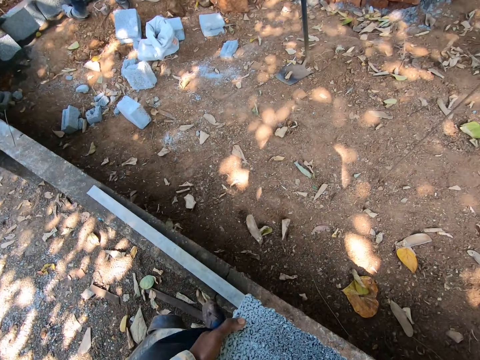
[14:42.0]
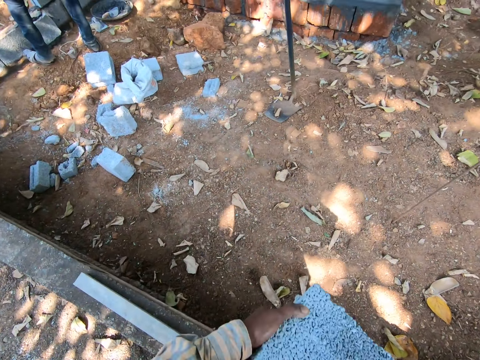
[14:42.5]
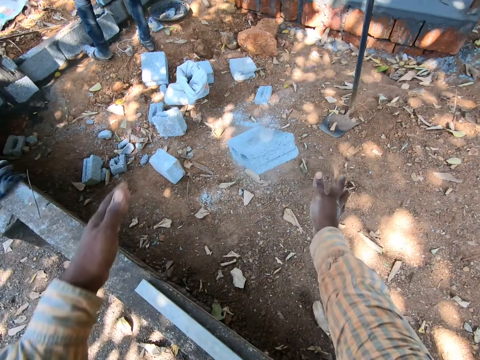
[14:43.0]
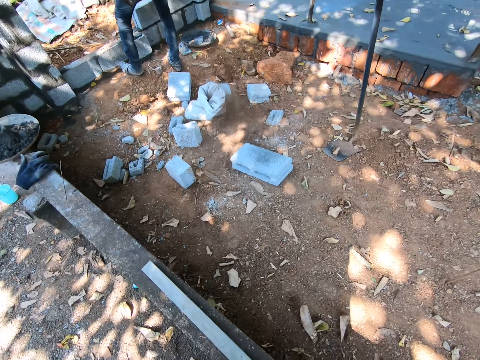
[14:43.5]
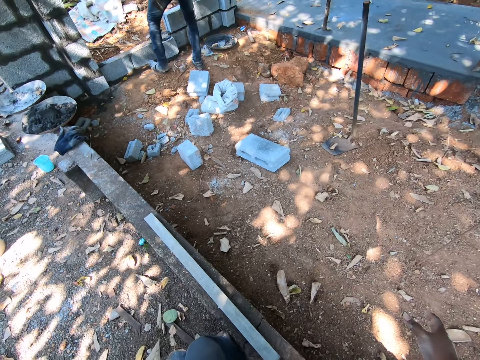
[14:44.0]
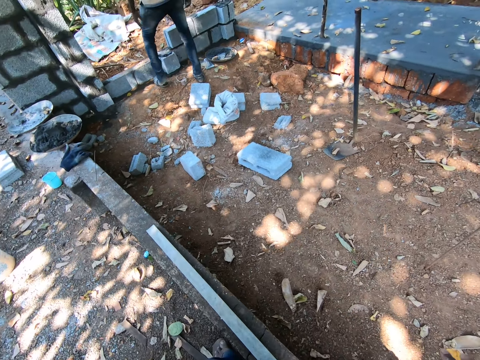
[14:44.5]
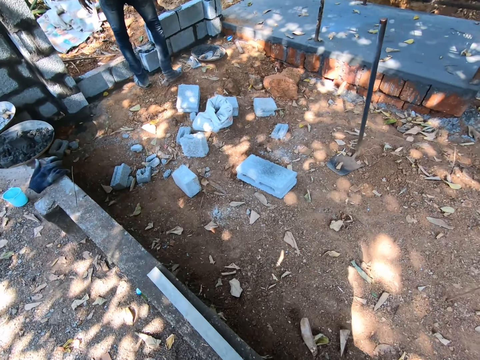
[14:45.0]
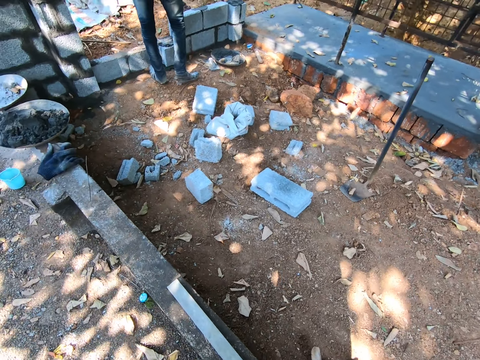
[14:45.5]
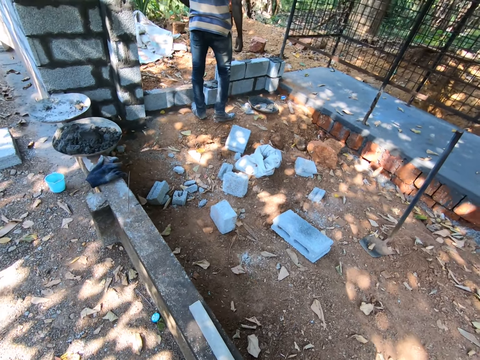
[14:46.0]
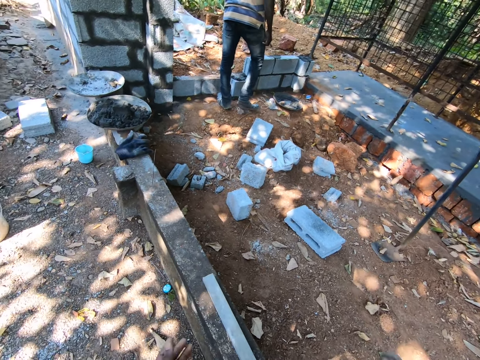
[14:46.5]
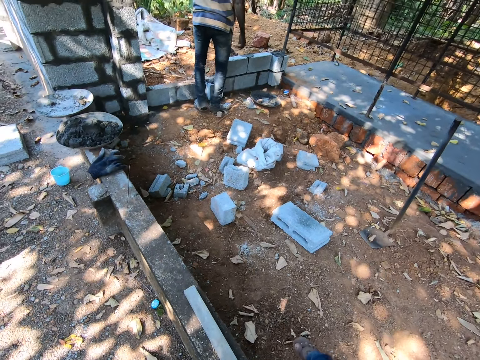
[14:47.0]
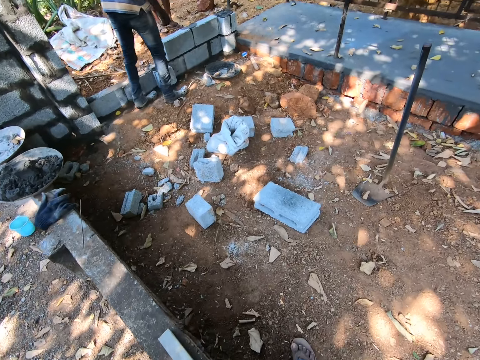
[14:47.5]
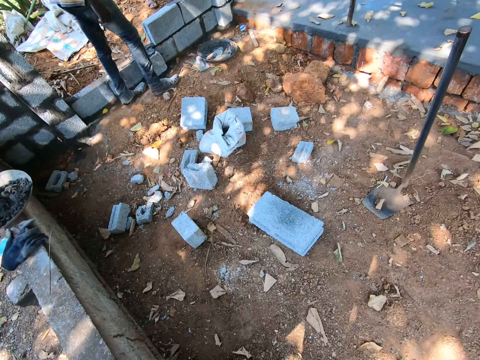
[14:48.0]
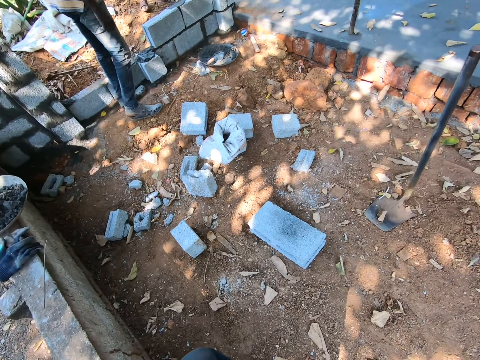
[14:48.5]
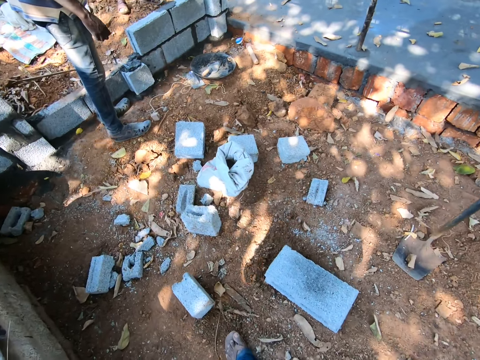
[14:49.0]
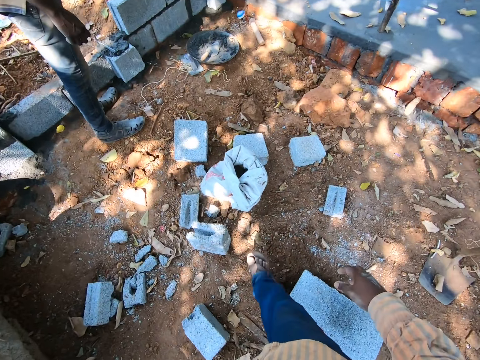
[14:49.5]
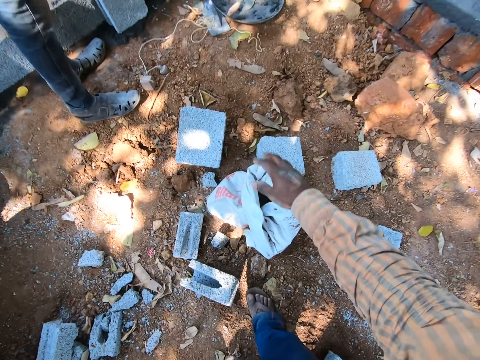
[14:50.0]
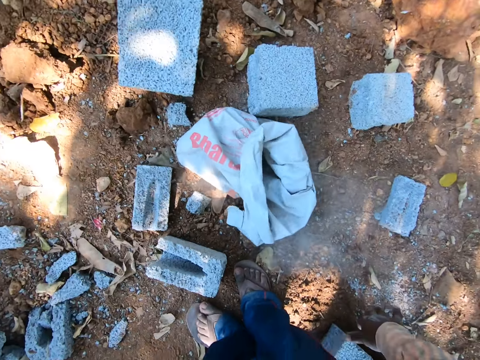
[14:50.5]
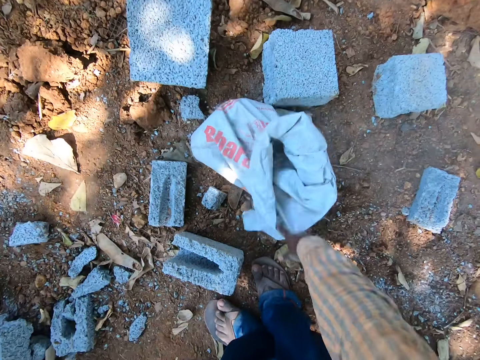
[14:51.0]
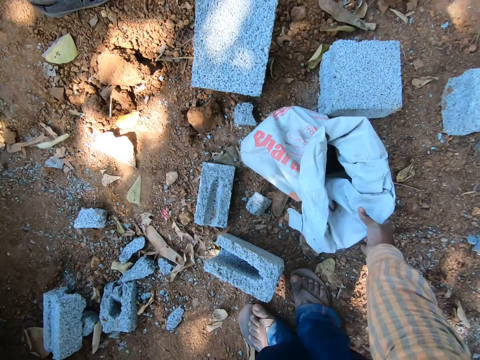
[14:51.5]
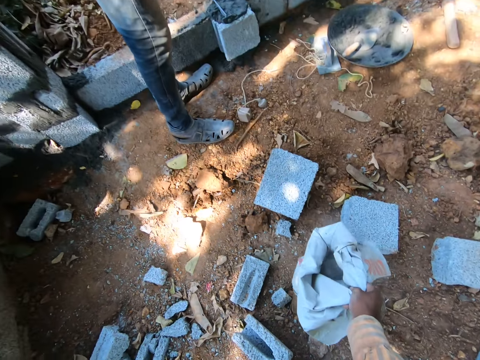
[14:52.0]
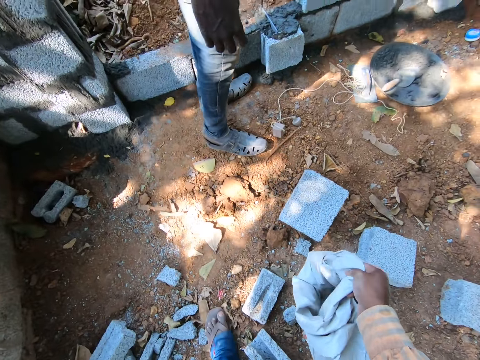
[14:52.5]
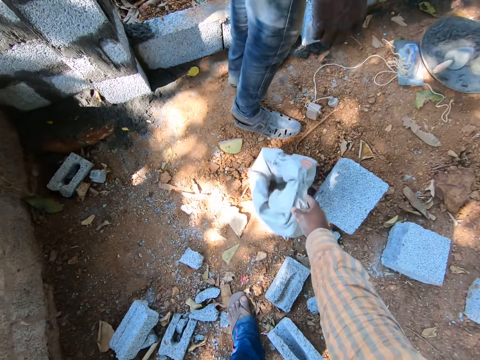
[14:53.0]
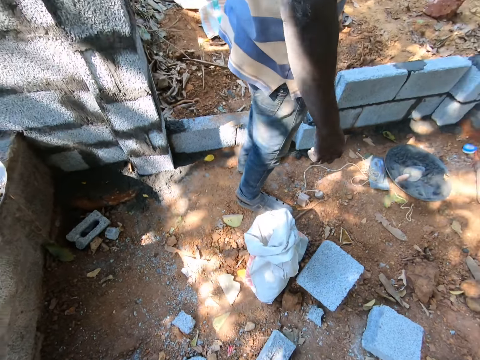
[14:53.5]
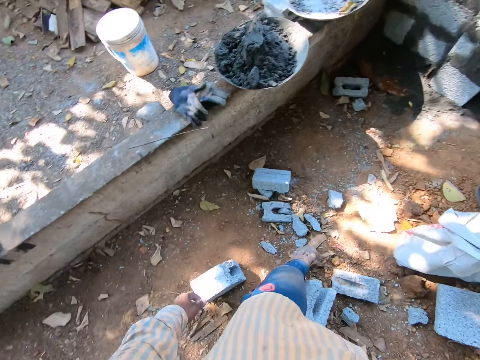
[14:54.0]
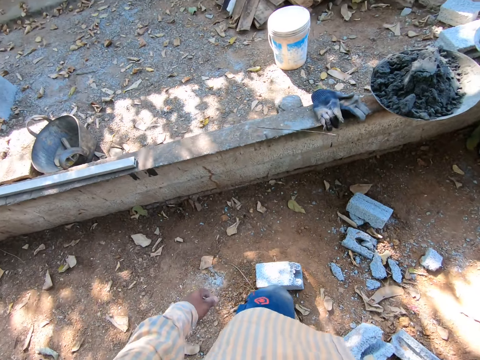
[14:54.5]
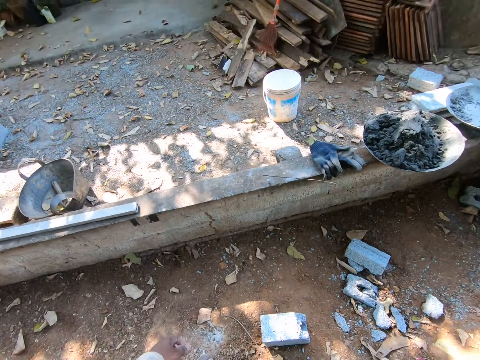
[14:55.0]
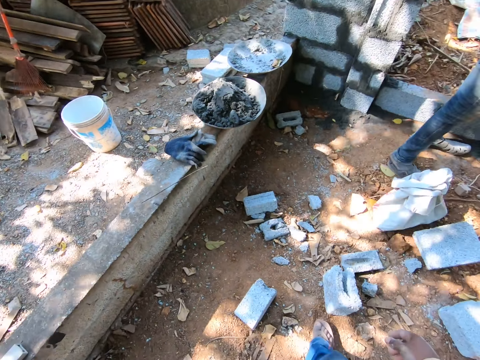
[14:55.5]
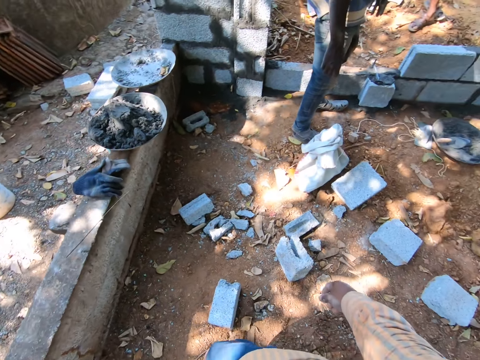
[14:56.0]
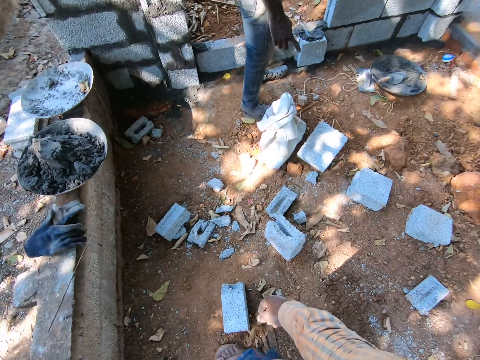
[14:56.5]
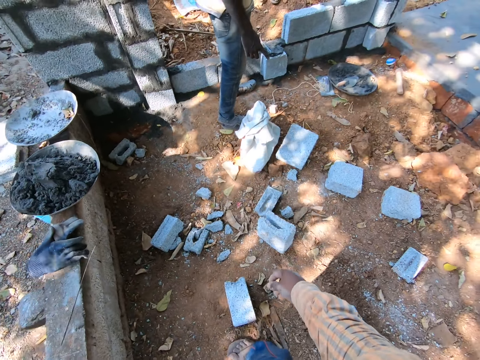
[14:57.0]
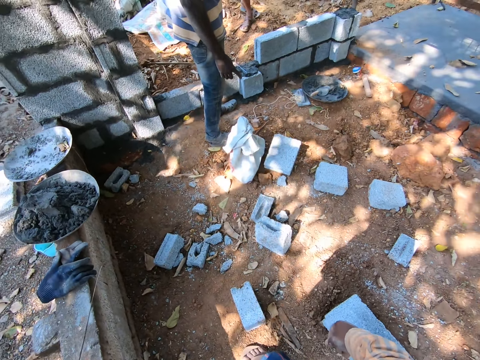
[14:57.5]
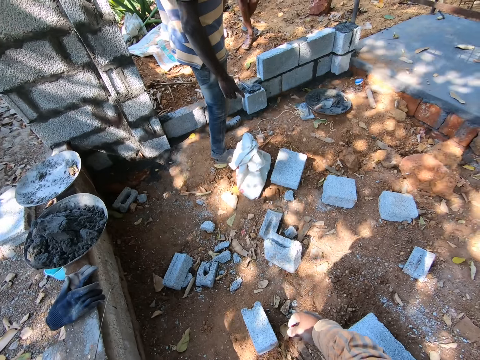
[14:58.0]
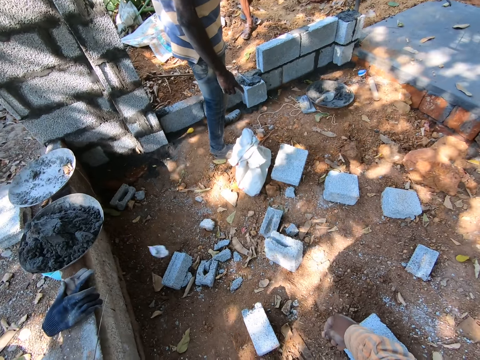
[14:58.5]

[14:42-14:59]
The camera wearer throws the block on the ground with both hands. He taps a bag with his right hand. He picks up the cement bag from the ground with his right hand. He drops the cement bag on the ground with his right hand. A man interacts with the camera wearer.

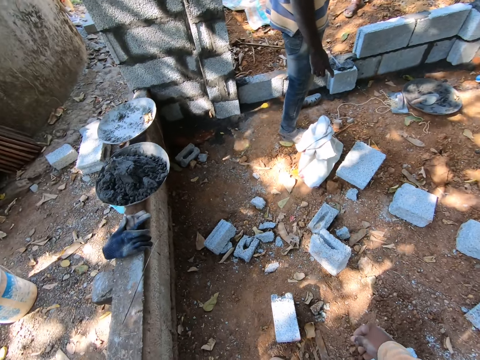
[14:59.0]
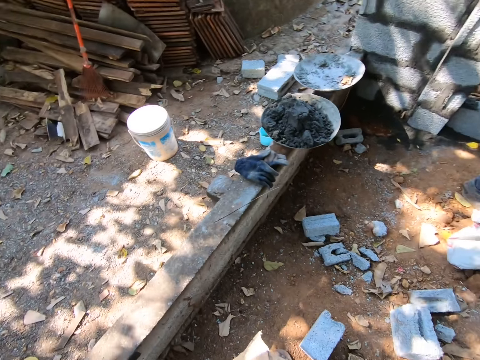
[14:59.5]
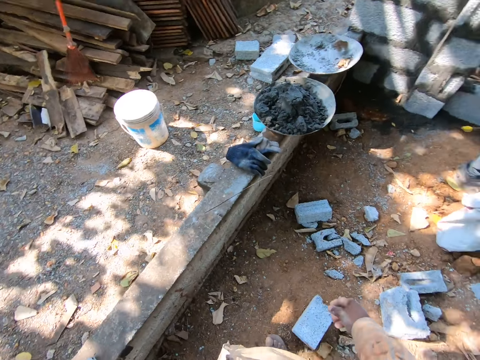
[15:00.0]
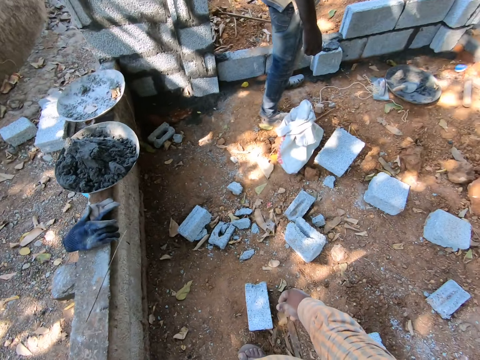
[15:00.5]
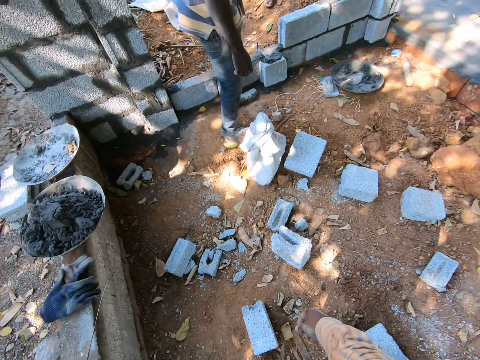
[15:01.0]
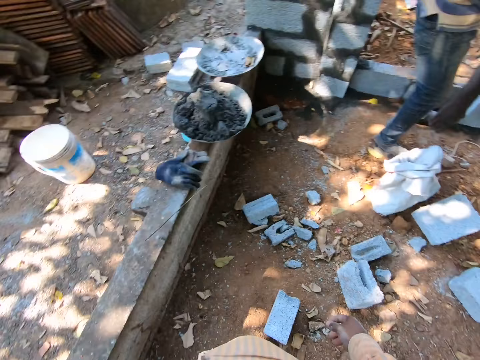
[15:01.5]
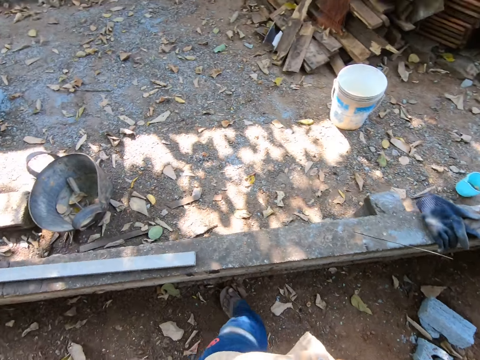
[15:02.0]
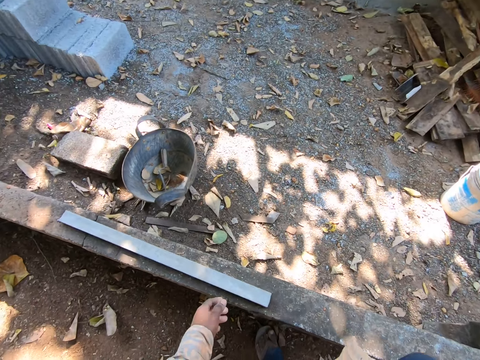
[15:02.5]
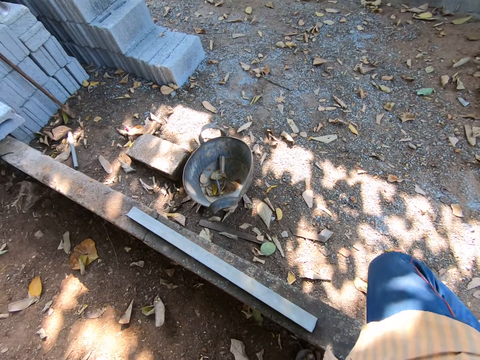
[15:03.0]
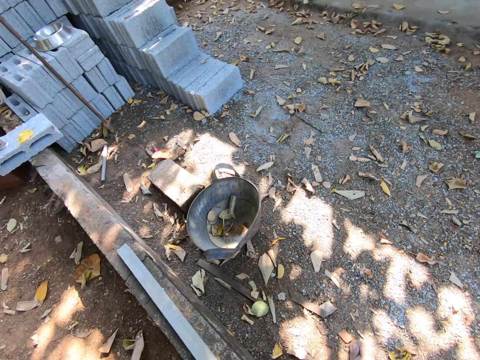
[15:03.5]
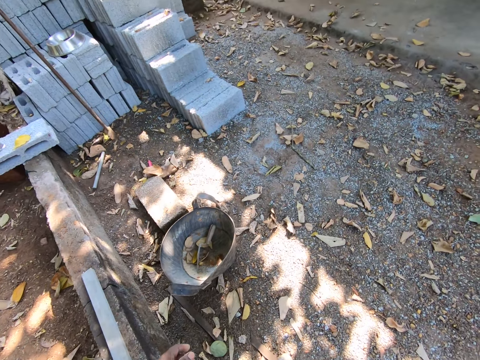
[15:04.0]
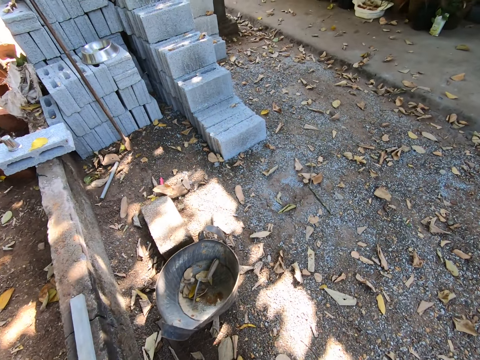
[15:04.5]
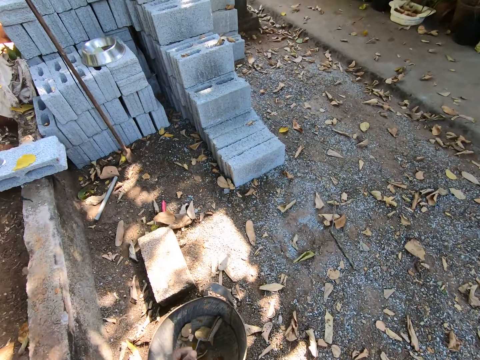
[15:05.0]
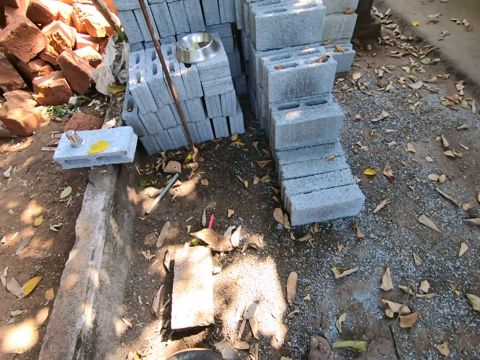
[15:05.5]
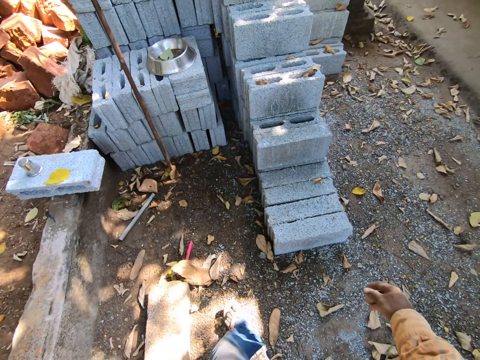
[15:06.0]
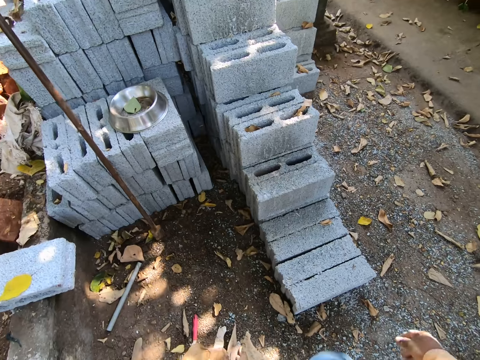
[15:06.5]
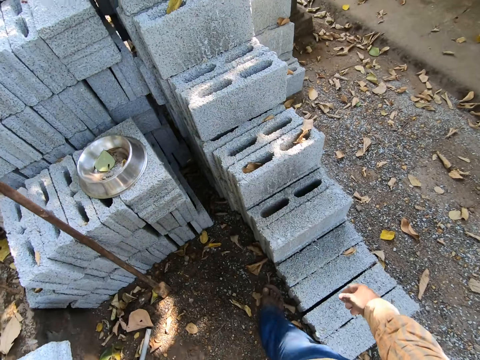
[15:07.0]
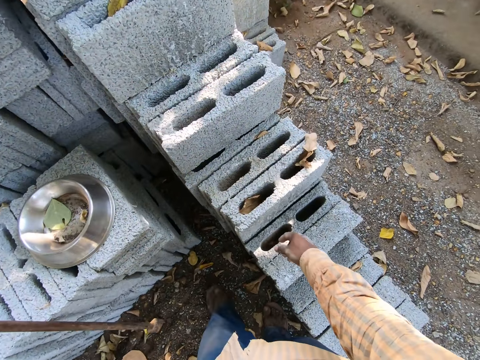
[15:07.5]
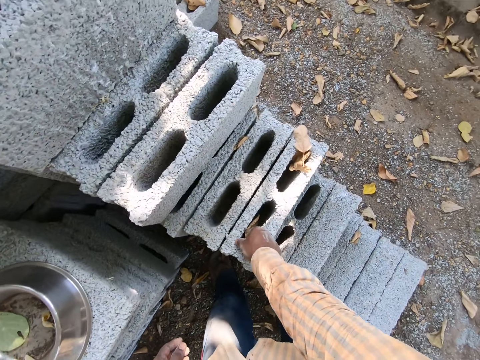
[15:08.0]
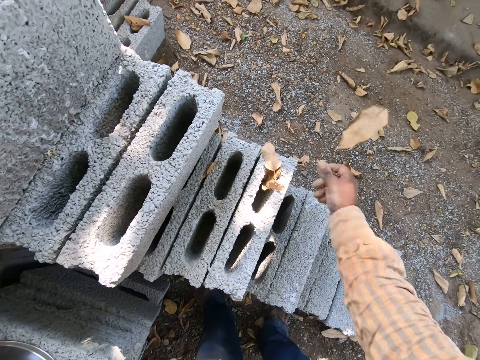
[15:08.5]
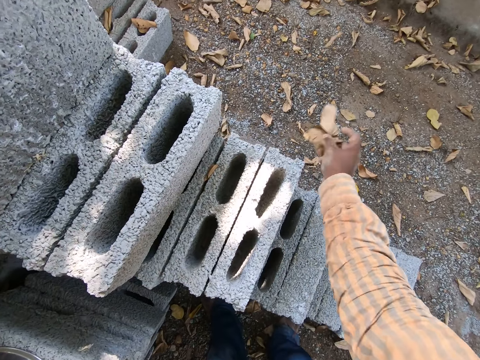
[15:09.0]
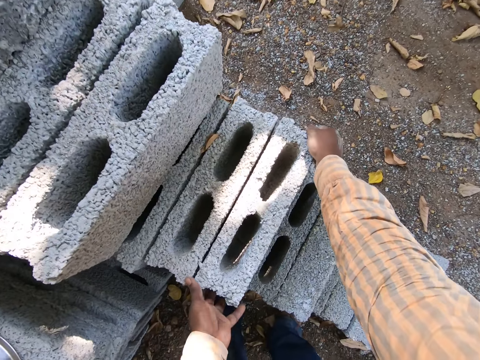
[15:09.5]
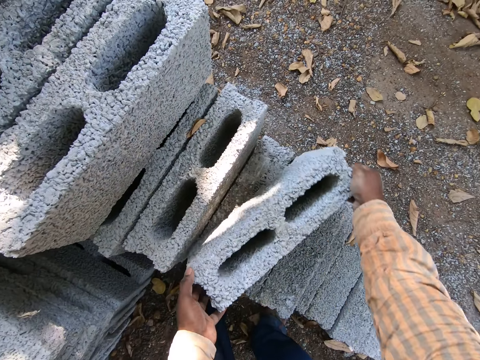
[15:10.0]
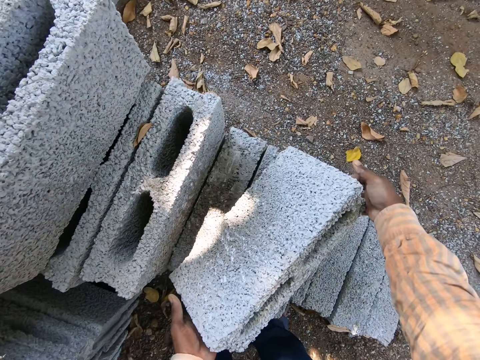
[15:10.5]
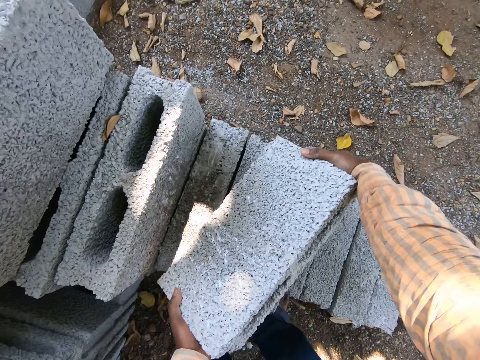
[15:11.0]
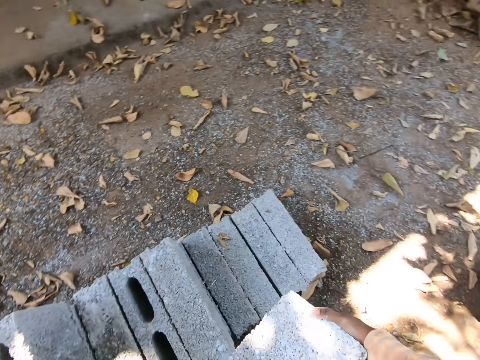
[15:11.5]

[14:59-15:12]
The camera wearer removes some leaves on a block with his right hand. He carries the block from the block pile with both hands.
